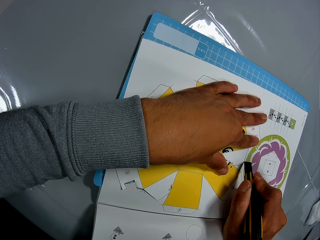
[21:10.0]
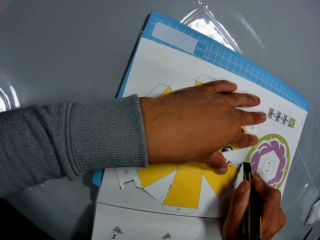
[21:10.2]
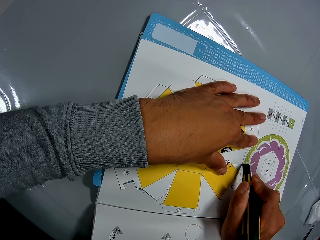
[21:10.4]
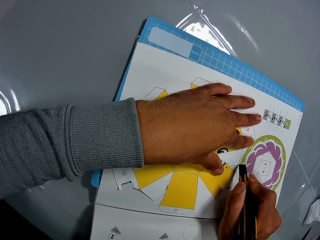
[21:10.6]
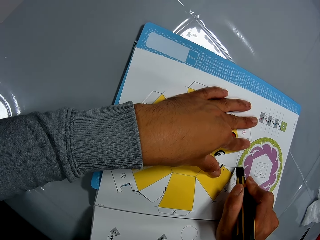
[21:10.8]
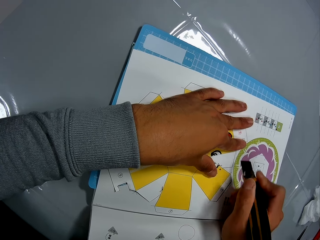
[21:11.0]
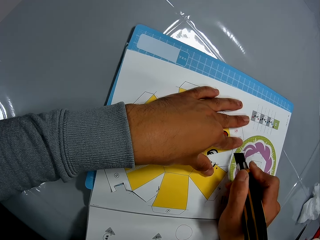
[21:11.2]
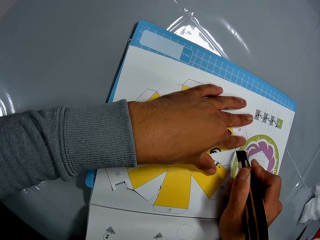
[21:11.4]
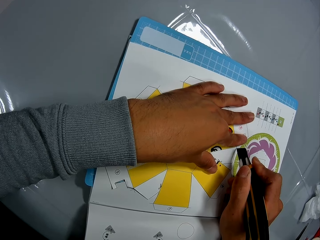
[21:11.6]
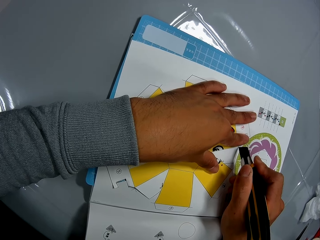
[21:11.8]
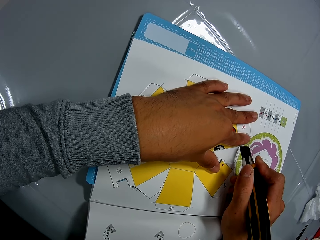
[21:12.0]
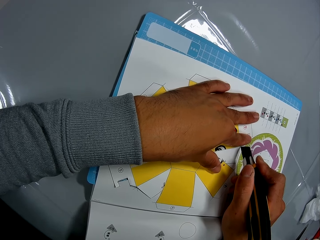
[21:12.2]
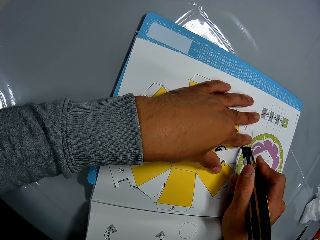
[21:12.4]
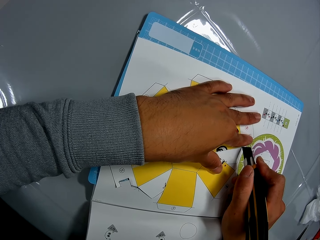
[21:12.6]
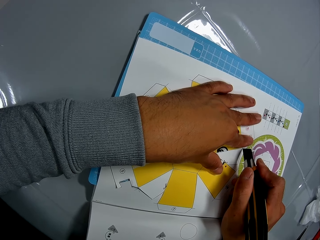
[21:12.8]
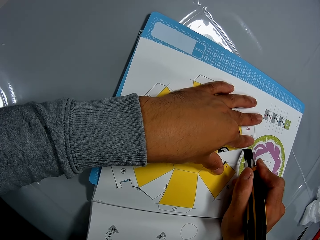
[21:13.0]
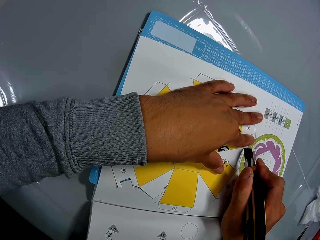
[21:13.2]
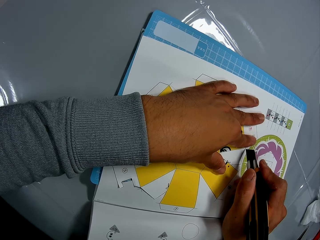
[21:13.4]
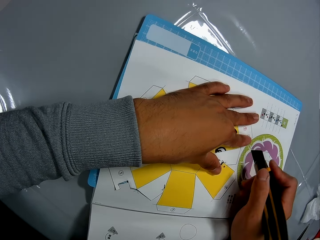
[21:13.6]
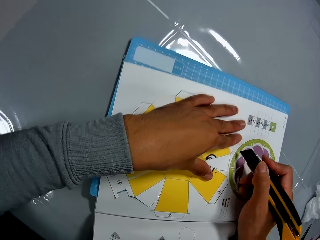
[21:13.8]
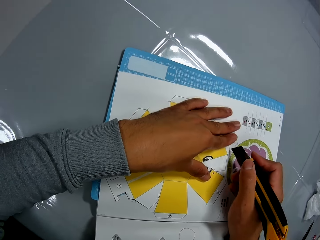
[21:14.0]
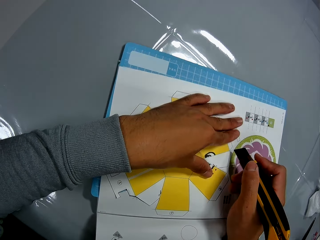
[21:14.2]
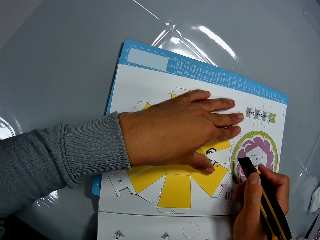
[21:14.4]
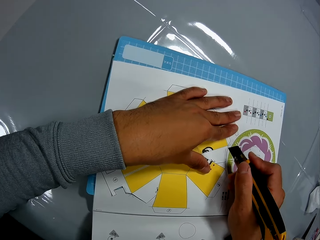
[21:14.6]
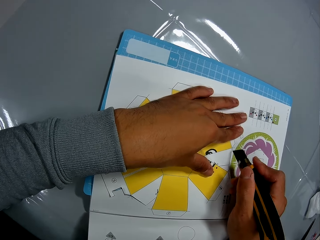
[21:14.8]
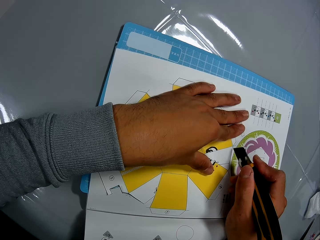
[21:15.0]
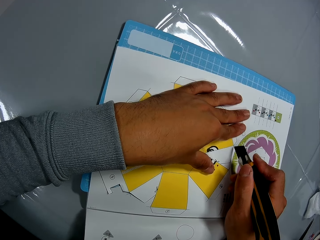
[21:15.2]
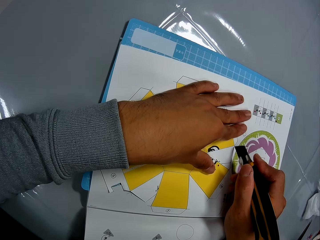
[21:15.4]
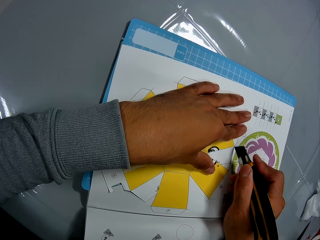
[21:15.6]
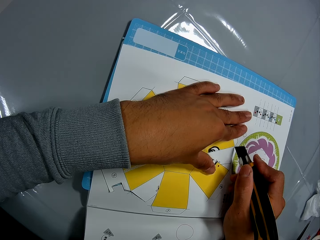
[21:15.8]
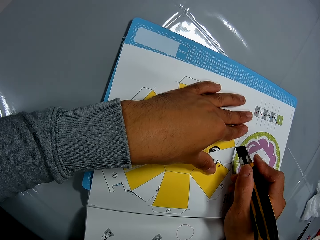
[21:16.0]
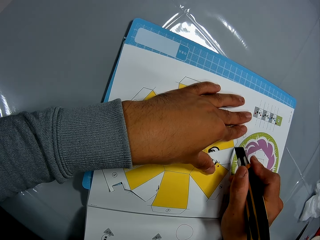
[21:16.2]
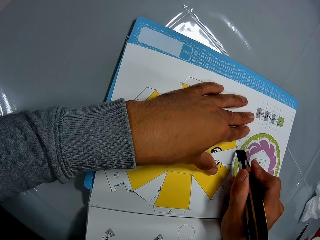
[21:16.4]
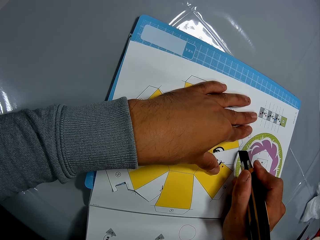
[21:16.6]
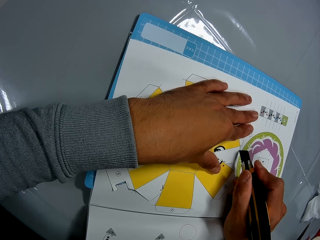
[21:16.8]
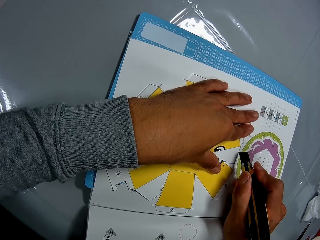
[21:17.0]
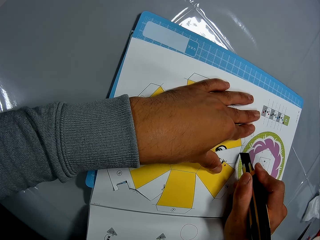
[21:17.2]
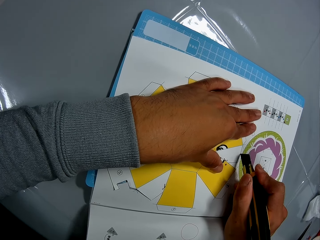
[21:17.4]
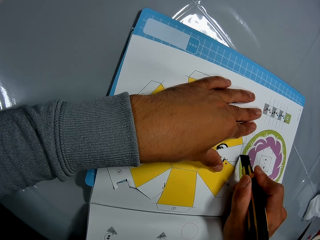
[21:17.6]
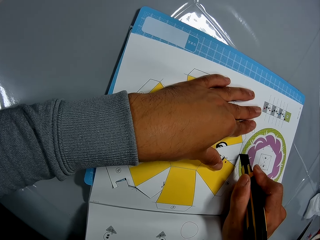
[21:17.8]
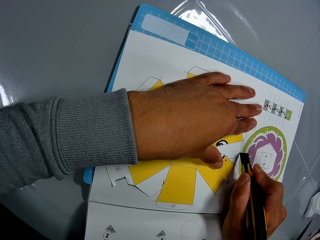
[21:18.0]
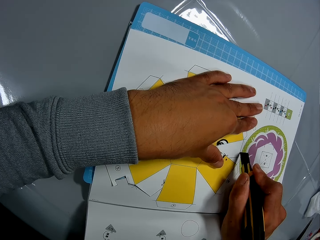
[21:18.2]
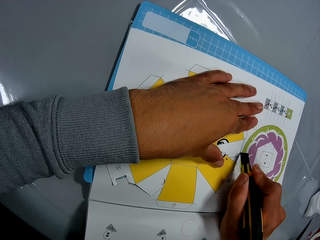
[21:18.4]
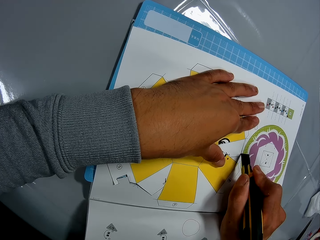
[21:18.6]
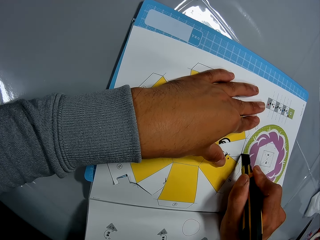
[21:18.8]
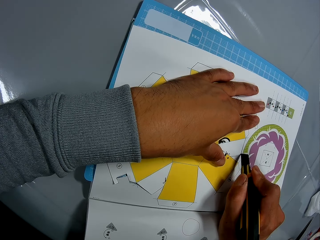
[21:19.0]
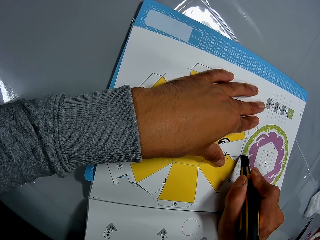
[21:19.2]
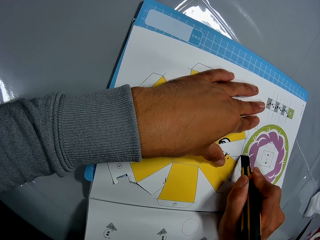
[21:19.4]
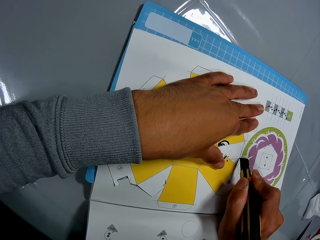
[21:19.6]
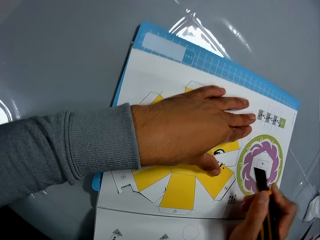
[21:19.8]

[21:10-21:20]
The camera wearer adjusts the craft knife on the craft pieces book page. They cut the craft pieces book page using the craft knife on the mat craft board.

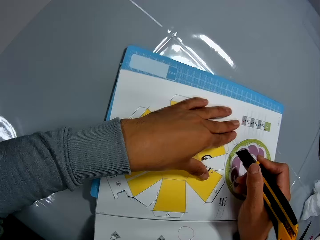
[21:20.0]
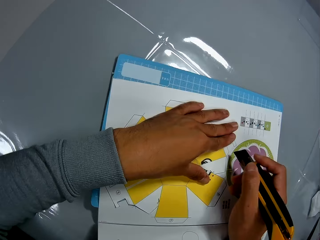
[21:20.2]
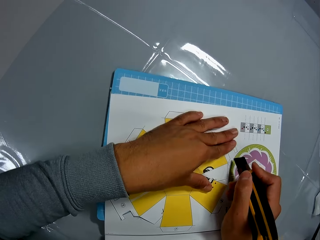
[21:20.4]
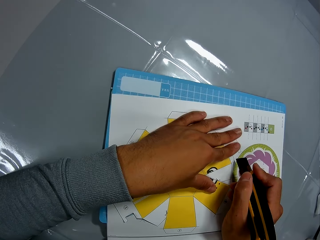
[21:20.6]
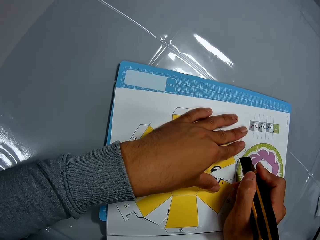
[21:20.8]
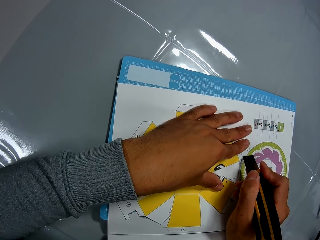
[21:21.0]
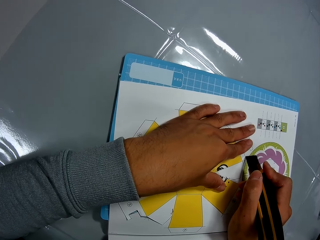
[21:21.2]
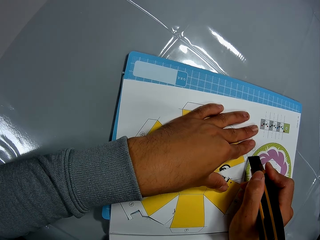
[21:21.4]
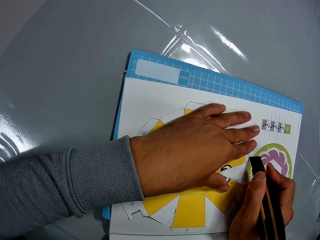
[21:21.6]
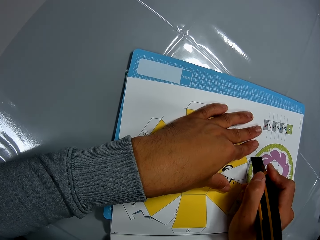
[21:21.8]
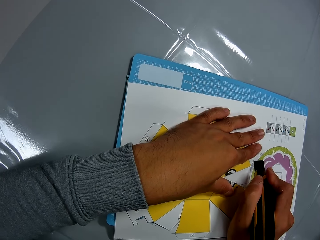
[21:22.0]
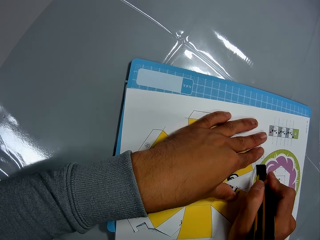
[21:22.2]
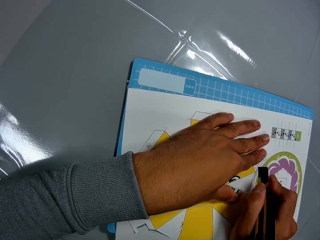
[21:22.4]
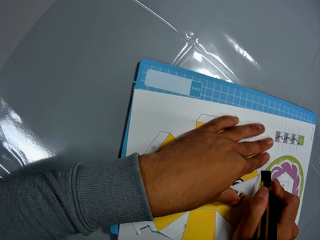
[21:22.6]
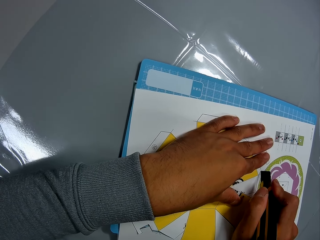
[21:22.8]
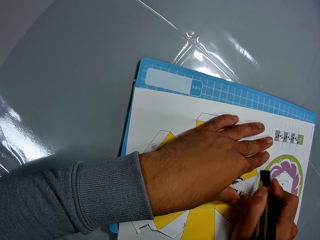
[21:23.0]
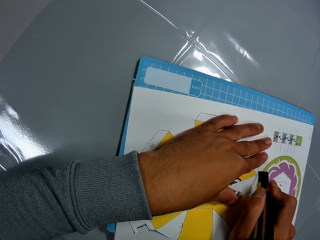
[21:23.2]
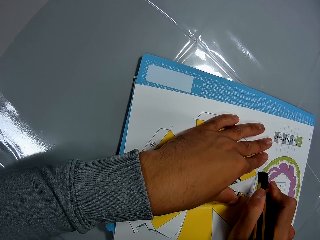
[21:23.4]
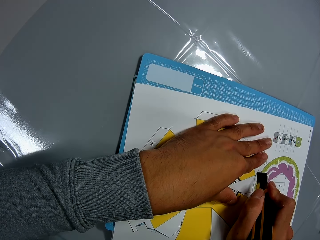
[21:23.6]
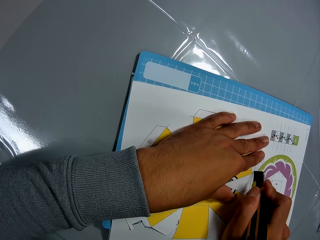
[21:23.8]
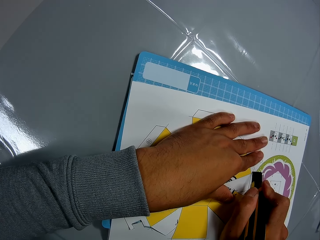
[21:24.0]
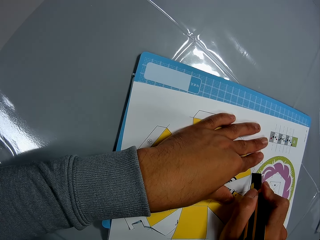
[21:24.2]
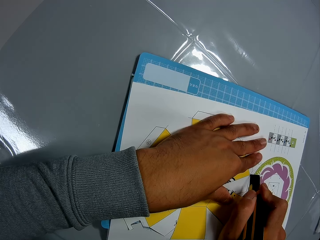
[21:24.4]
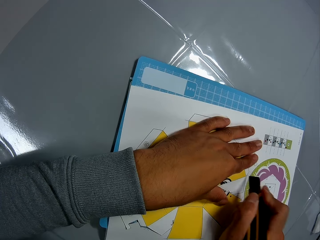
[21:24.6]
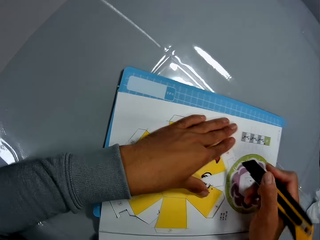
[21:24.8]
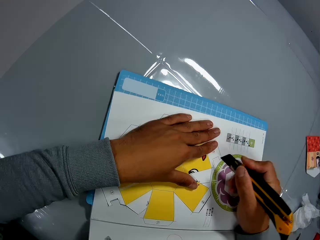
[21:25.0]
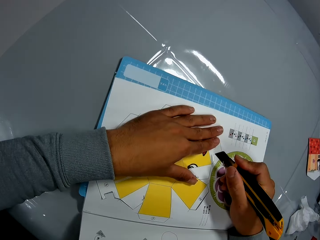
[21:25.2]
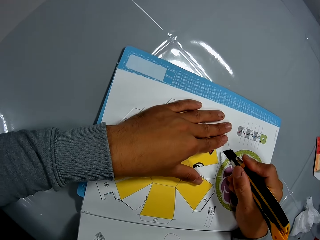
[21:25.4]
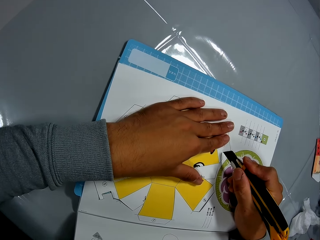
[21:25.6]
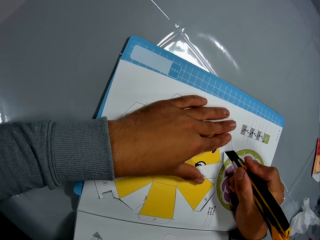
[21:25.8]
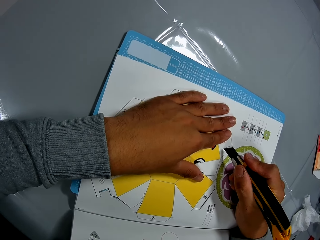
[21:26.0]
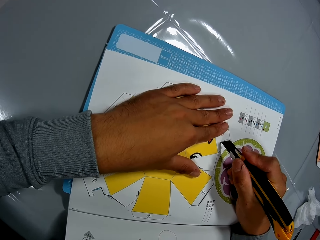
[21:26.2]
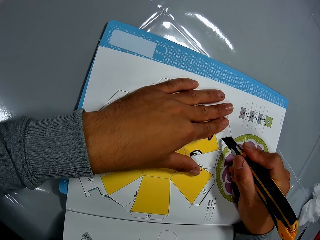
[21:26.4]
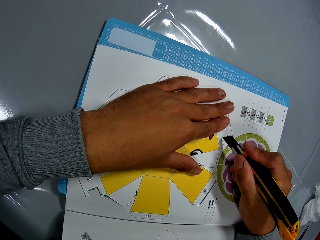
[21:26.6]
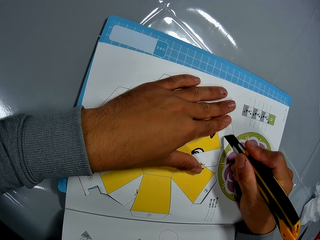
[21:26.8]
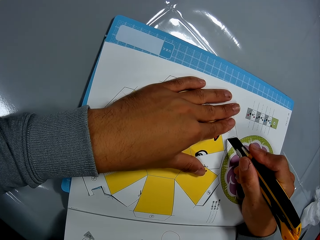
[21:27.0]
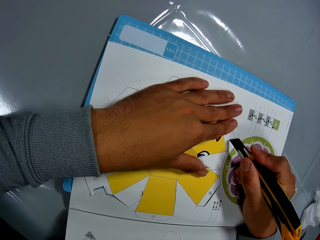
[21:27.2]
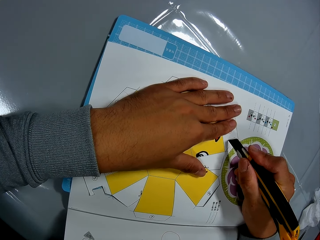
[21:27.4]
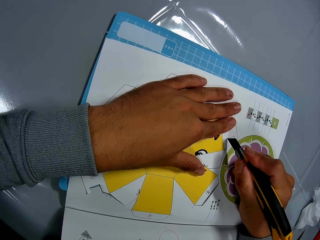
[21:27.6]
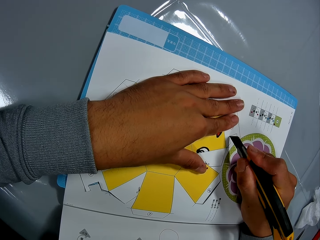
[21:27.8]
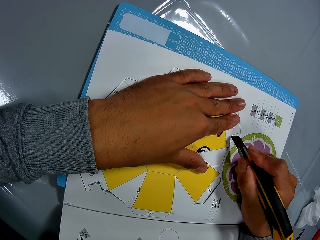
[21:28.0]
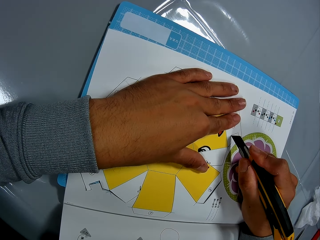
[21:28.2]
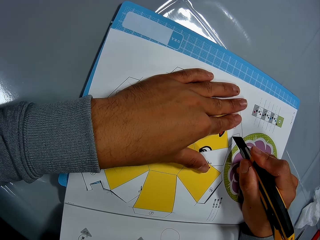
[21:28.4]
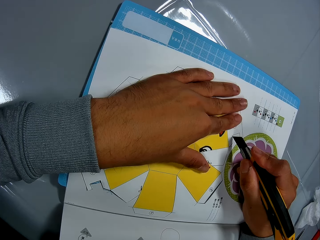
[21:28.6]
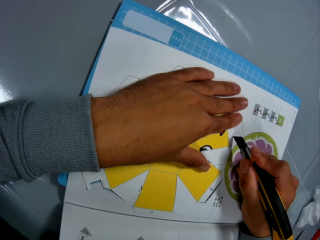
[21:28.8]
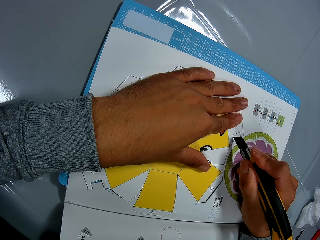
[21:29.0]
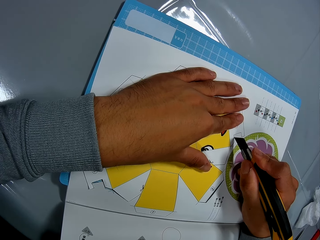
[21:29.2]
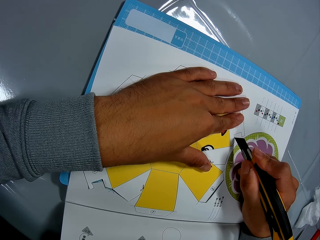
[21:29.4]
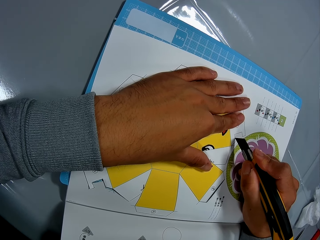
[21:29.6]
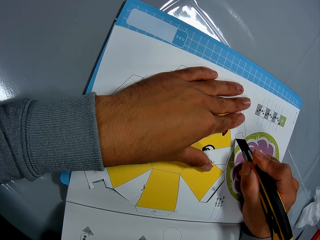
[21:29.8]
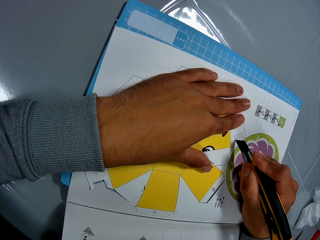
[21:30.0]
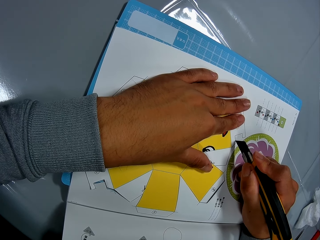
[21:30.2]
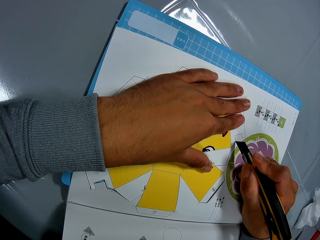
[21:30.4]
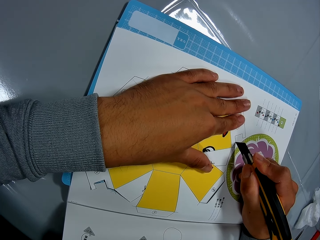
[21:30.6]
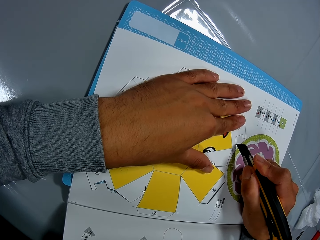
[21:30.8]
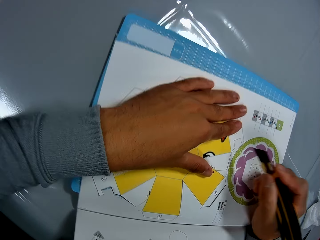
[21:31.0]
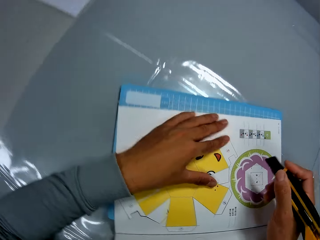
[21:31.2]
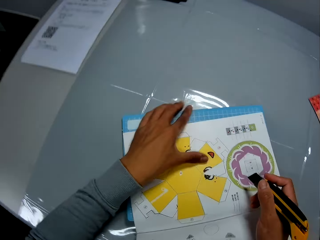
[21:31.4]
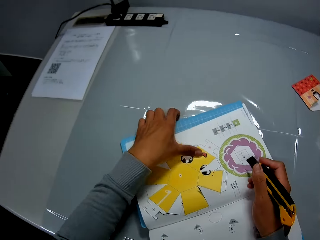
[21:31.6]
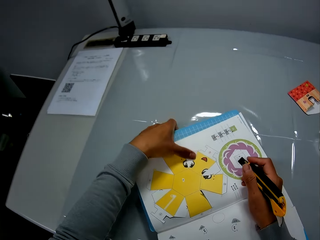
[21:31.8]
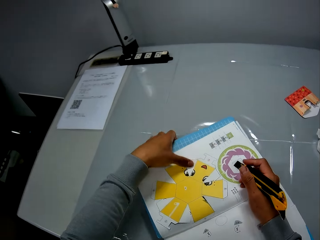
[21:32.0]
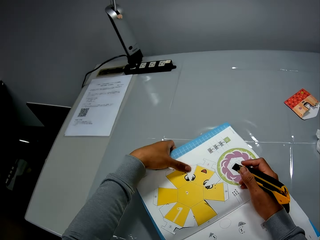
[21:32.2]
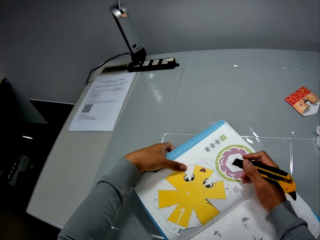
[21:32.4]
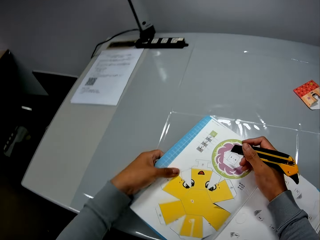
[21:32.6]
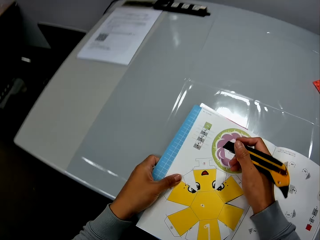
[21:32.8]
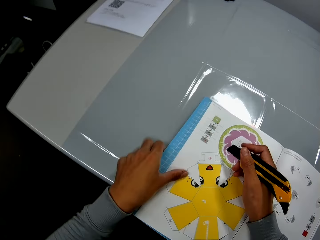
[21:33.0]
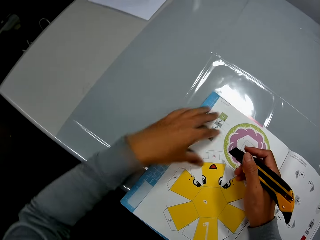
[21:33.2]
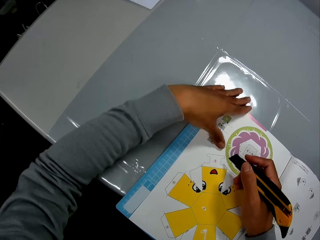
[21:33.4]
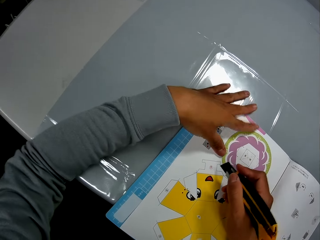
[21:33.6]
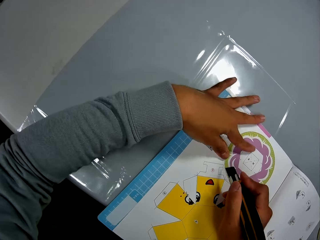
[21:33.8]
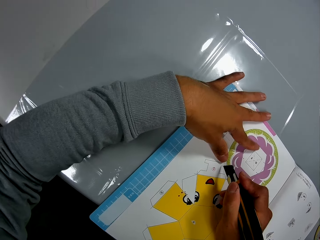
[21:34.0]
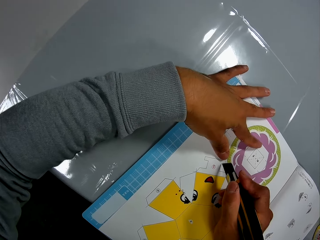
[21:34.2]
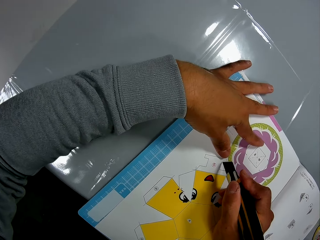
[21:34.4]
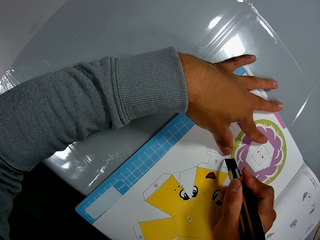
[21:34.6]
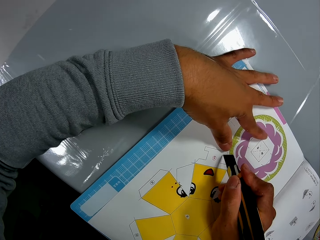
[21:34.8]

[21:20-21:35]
The camera wearer adjusts the craft knife on the craft pieces book page. He cuts the craft pieces book page using the craft knife on the mat craft board. He adjusts the craft knife on the craft pieces book page. He cuts the craft pieces book page using the craft knife on the mat craft board. He adjusts the craft pieces book on the table. He rotates the craft book. He places his left hand on the craft book and continues to cut the paper craft from the craft book.
